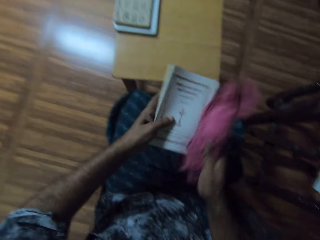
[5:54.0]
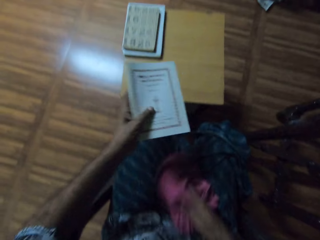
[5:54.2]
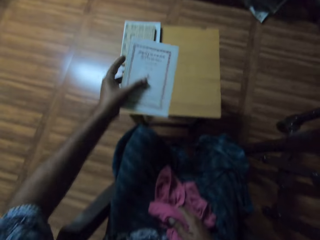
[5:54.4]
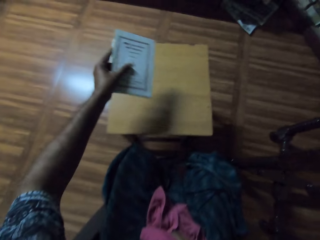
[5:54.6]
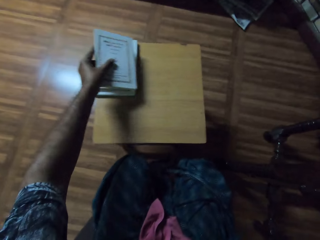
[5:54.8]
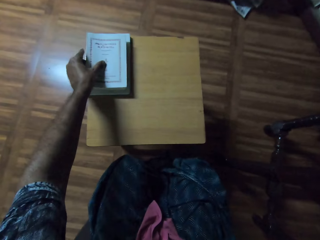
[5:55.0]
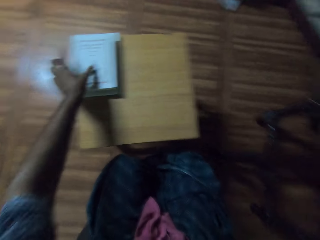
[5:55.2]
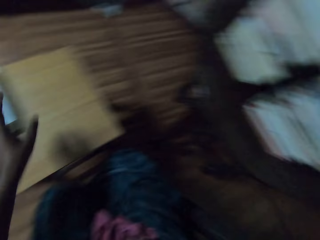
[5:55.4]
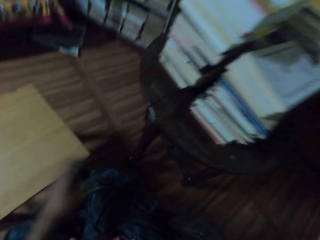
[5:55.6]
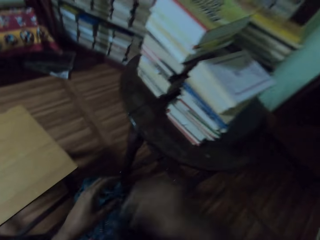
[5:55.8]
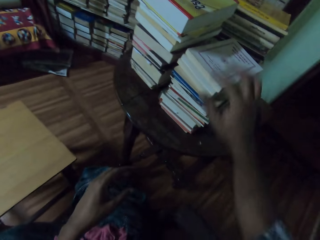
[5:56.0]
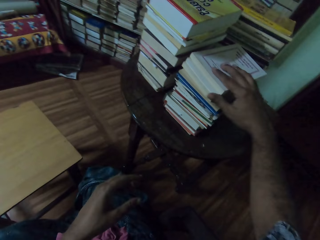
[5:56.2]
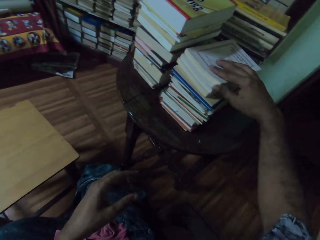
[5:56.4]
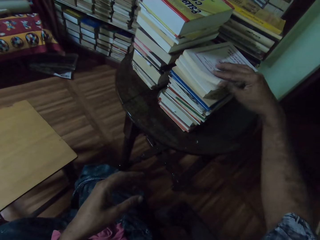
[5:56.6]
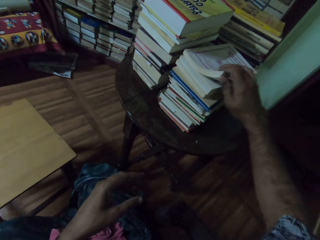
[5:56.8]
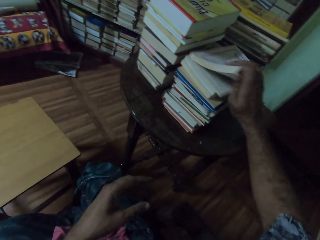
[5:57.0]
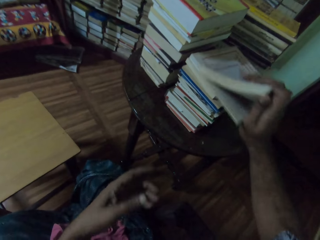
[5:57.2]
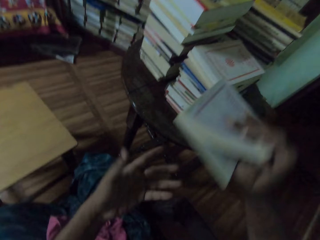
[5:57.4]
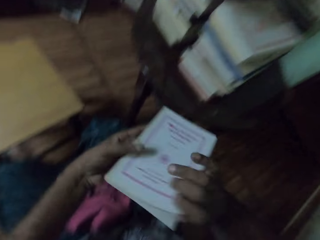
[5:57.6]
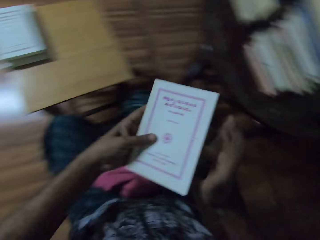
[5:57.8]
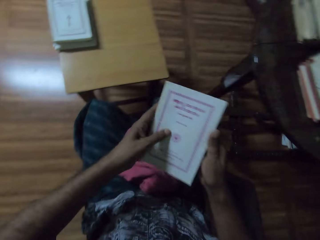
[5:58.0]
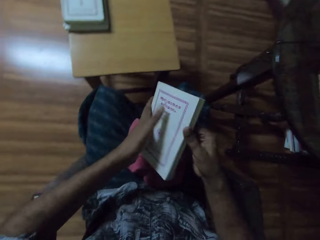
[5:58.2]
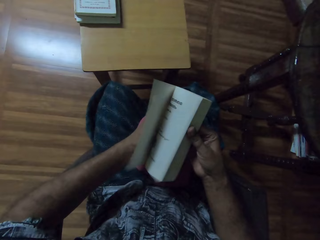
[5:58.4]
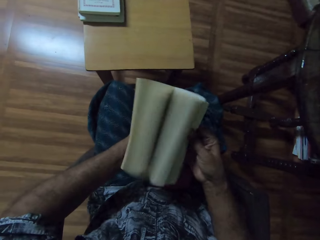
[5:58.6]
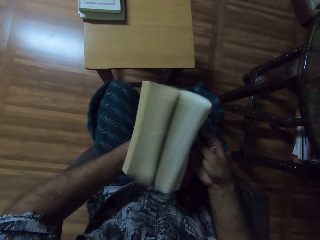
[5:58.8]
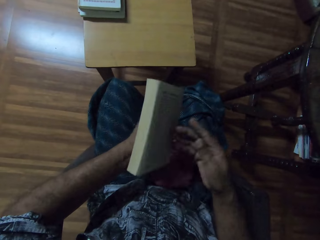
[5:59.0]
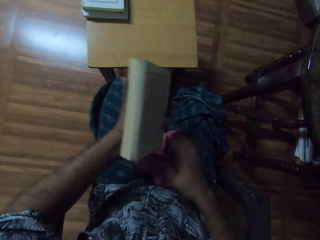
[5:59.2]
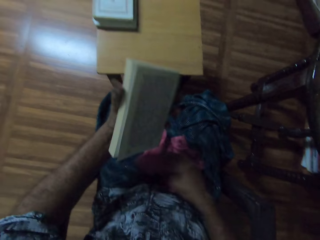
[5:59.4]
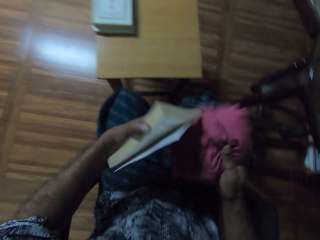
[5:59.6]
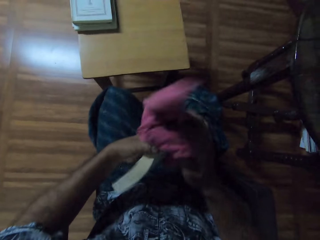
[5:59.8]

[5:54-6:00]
The camera wearer drops the cloth on his wrapper with his right hand. He drops the book on a pile of books on the stool with his left hand. He picks a book from the pile of books with his right hand. He passes the book in his right hand to his left hand. He flips the pages of the book with his right hand. He picks the cloth from his wrapper with his right hand.

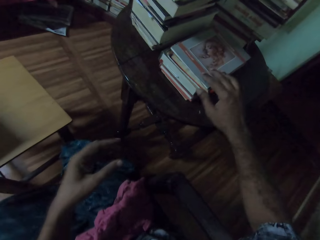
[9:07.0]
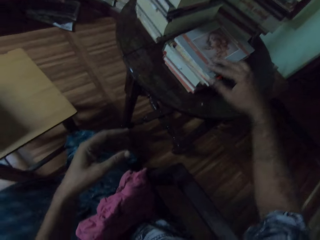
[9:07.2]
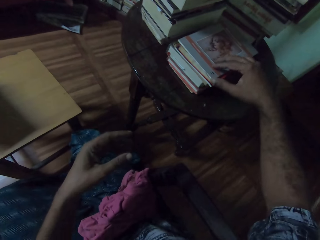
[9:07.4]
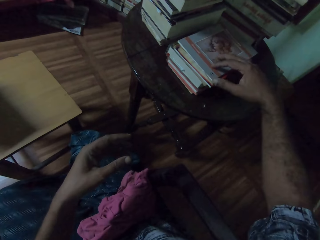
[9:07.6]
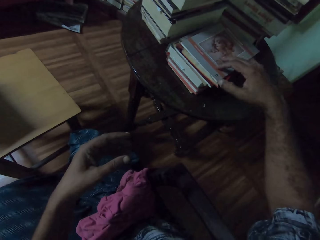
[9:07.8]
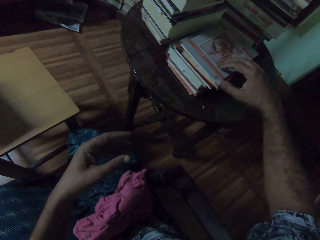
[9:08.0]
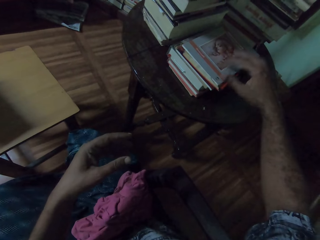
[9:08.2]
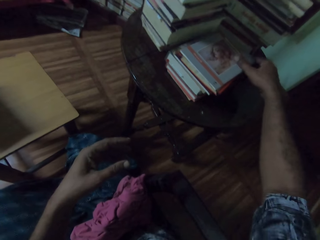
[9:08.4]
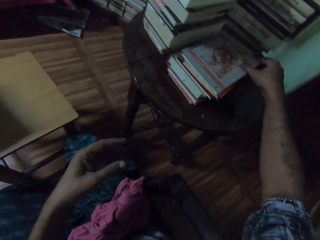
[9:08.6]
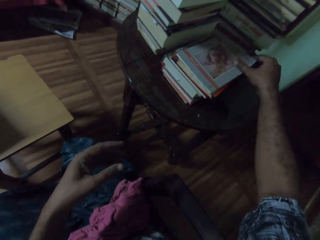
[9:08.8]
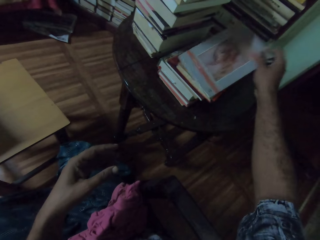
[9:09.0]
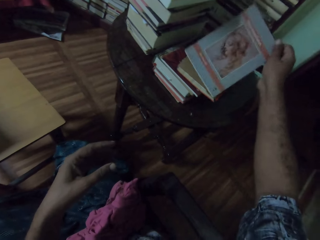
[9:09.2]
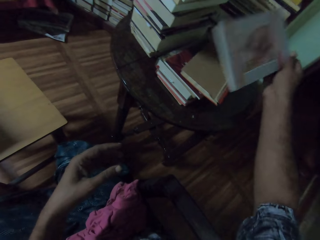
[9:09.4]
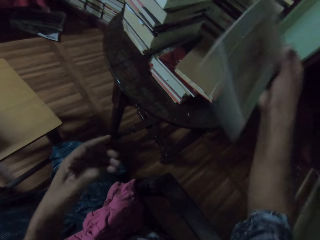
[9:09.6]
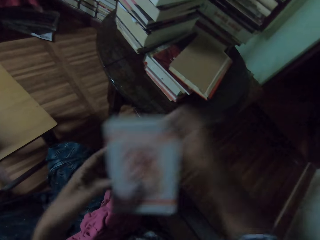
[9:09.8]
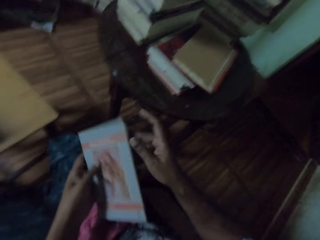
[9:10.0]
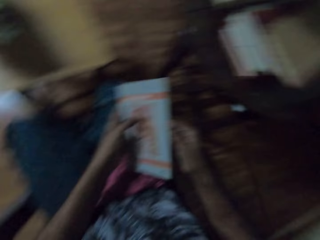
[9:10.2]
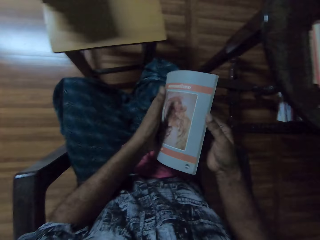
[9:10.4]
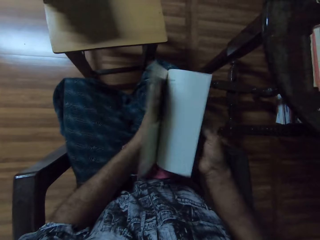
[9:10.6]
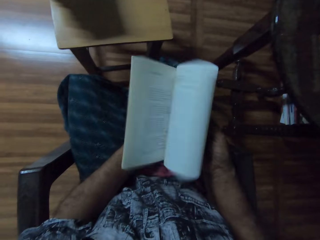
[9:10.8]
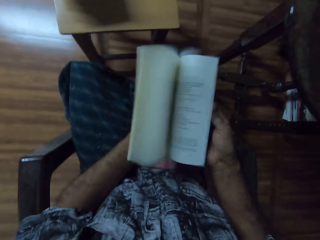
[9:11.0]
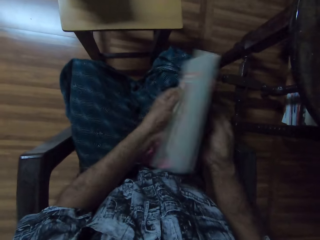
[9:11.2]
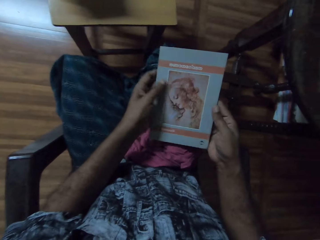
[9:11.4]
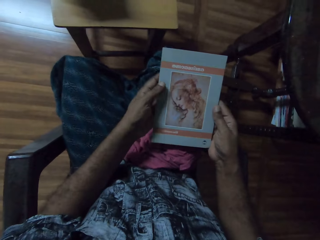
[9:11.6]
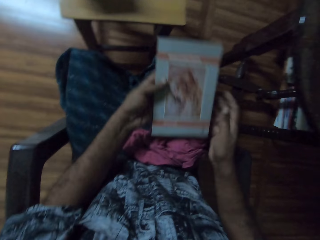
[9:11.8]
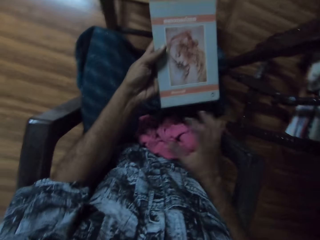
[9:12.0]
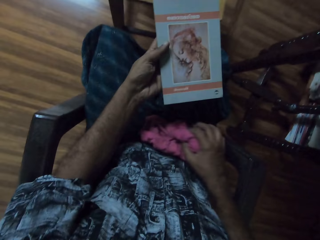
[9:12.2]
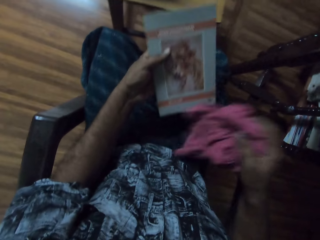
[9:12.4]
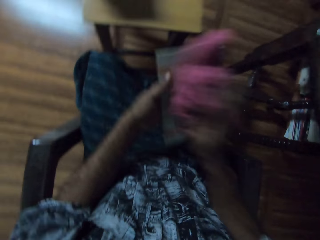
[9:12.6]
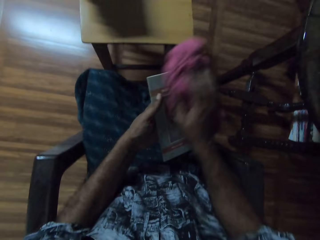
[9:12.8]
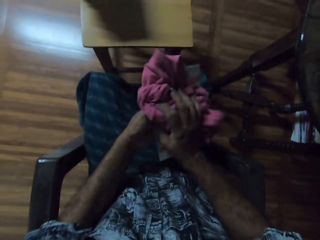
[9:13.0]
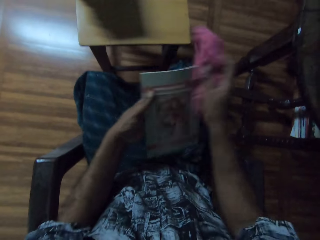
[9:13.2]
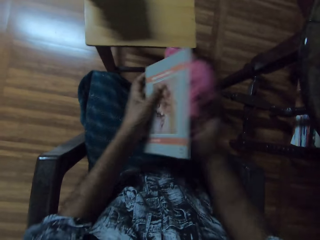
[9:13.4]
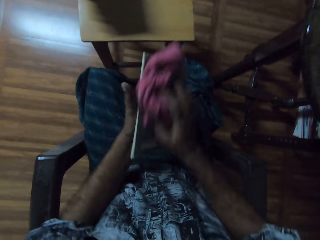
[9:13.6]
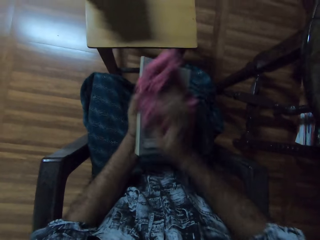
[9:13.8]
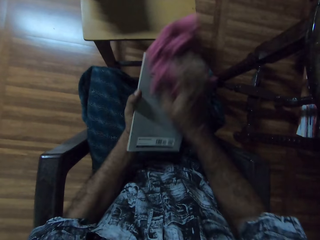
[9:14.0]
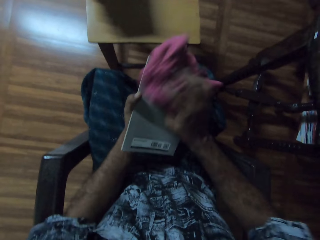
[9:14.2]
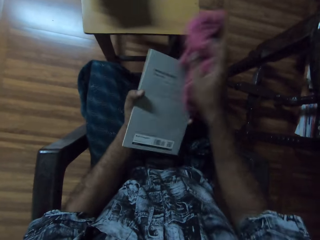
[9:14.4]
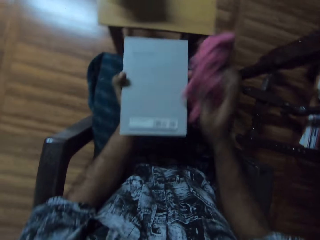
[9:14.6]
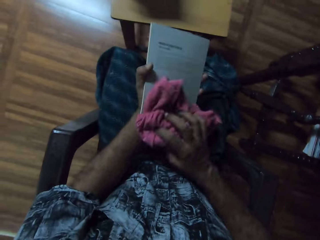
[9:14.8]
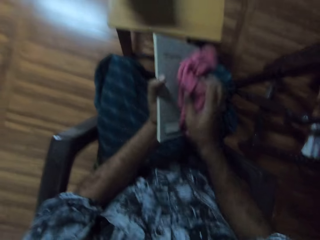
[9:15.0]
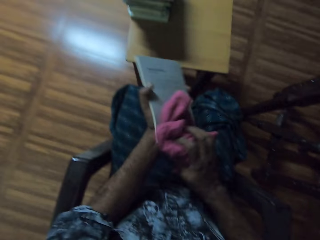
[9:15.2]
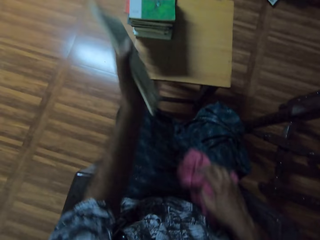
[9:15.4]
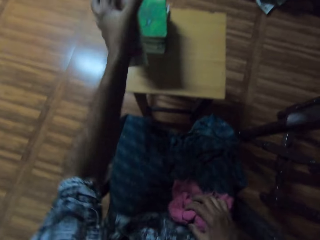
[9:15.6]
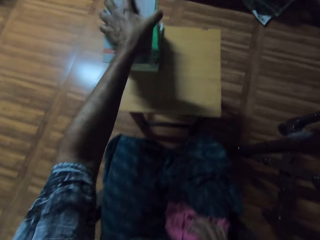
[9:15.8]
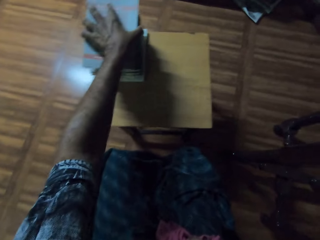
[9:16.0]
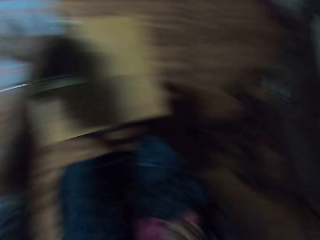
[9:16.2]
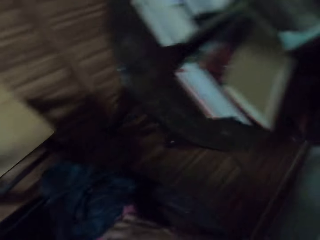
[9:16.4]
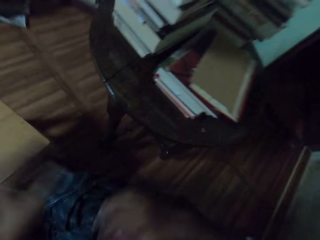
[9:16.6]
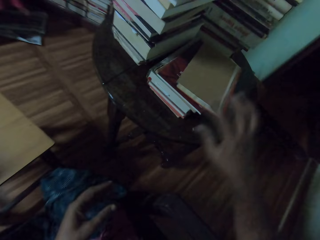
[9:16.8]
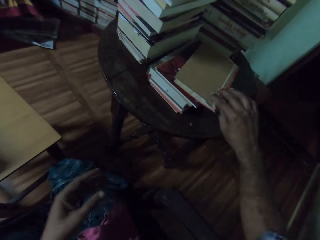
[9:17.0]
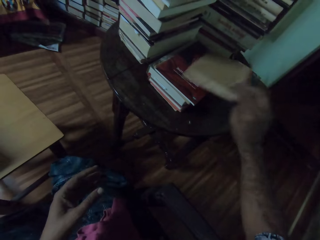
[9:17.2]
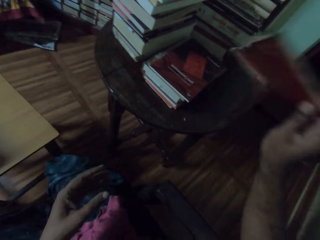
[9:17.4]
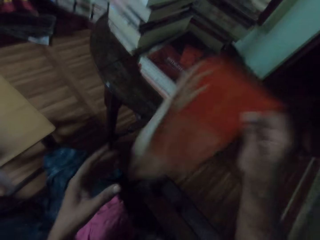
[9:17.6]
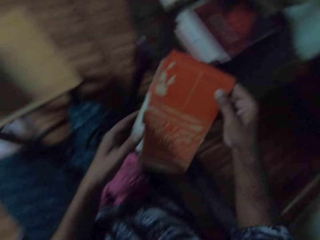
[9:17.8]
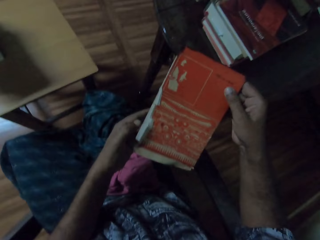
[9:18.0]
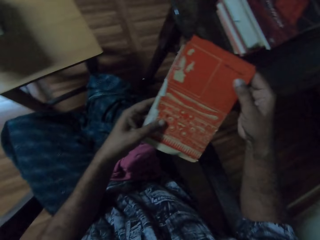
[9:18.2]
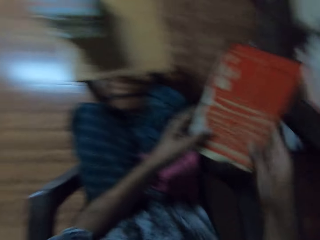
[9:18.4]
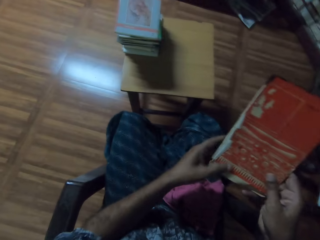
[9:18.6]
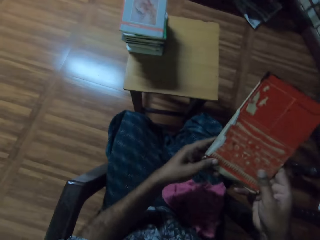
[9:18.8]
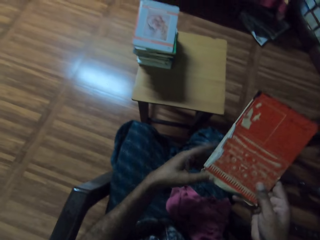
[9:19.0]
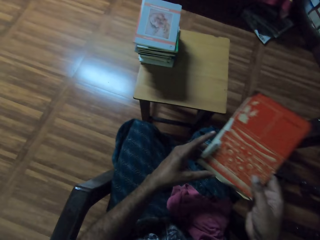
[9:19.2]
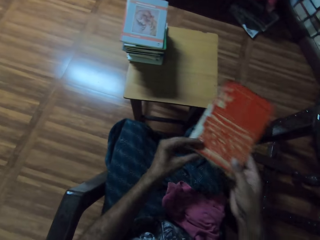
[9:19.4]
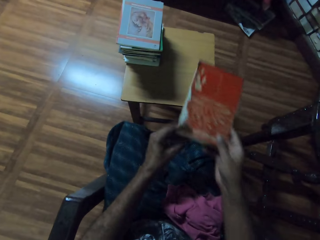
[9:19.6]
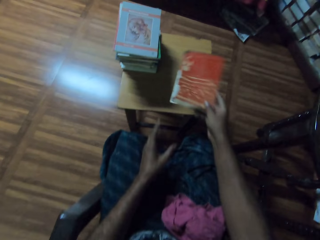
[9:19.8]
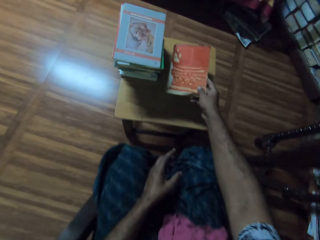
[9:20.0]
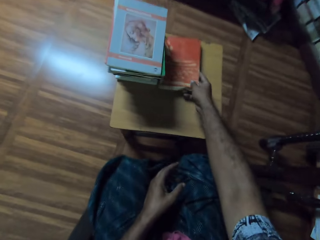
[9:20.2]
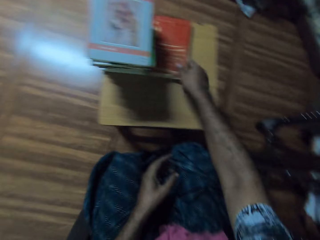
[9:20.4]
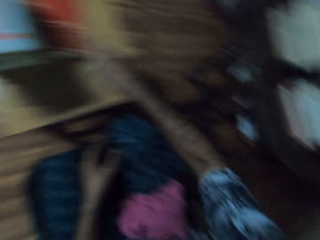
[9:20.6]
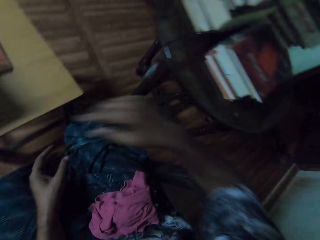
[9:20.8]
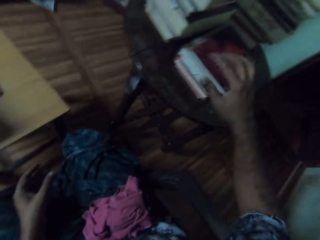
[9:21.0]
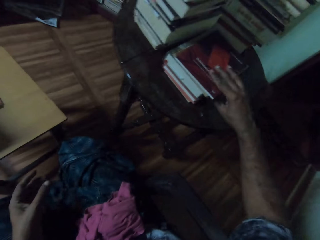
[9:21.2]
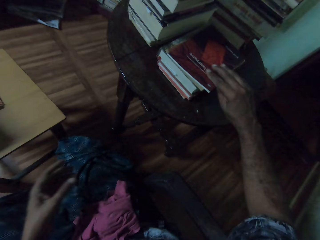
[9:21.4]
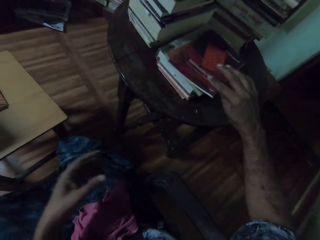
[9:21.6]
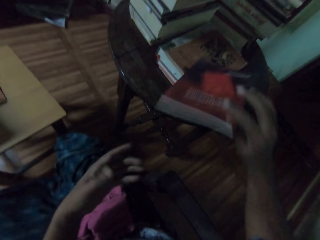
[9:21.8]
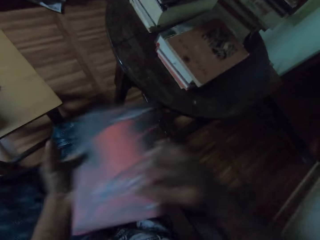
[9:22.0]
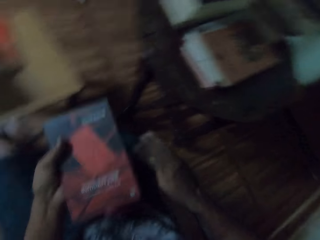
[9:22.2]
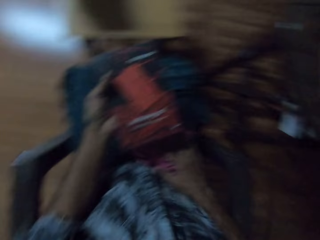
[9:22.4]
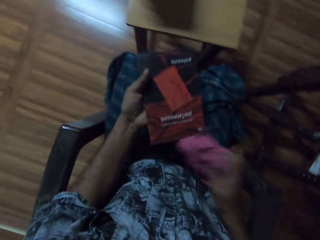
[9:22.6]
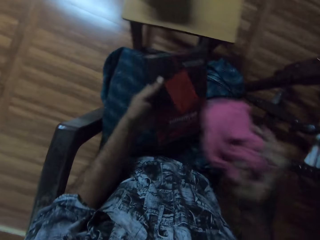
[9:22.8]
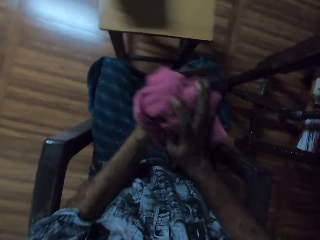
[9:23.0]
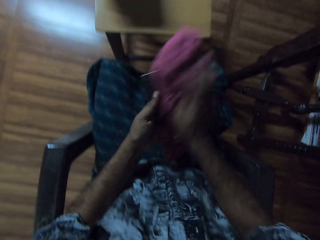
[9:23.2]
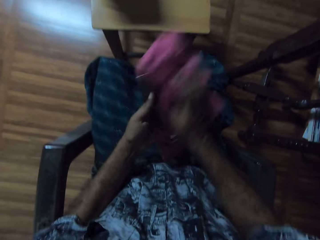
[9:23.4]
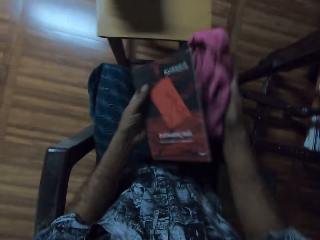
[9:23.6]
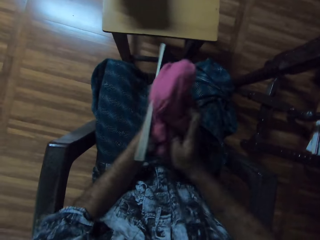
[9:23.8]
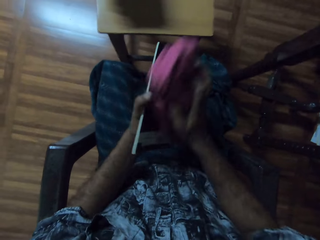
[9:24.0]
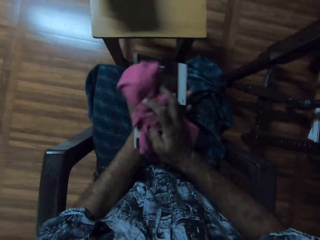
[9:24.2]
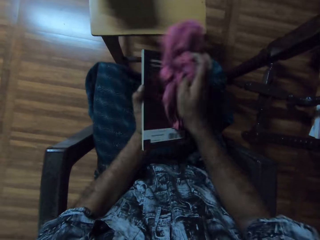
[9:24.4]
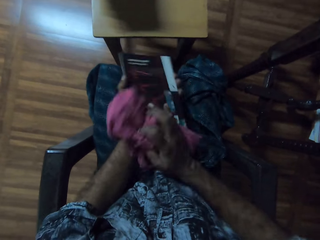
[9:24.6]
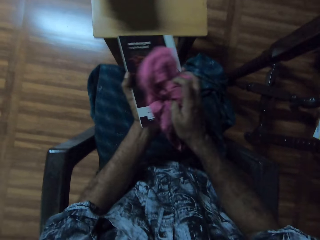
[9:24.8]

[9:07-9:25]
The camera wearer picks a book from the pile of books with his right hand. He passes the book in his right hand to his left hand. He flips the pages of the book with his right hand. He picks the cloth from his wrapper with his right hand. He cleans the book in his left hand with the cloth in his right hand. He drops the book on top of other books on the table with his left hand. He drops a towel. He picks a book from the table with his right hand. He holds the book with both hands. He drops the book on the table with his right hand. He picks a book from the table with his right hand. He passes the book from his right to left hand. He picks the napkin from his lap with his right hand. He cleans the book with the napkin in his right hand.
